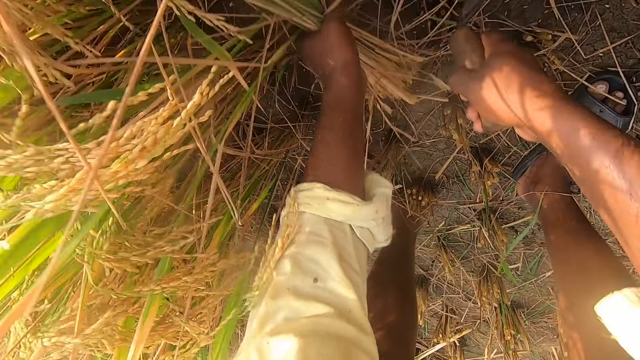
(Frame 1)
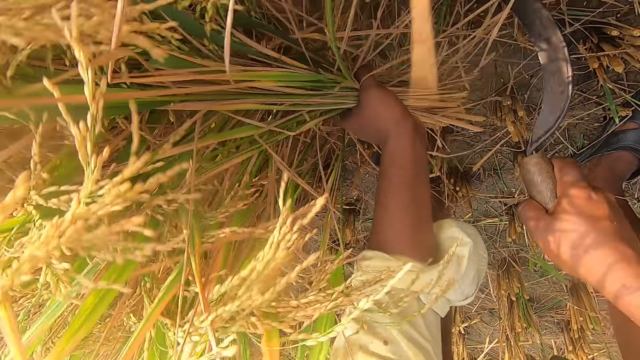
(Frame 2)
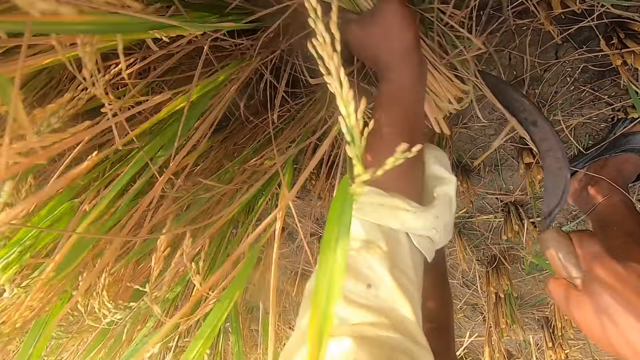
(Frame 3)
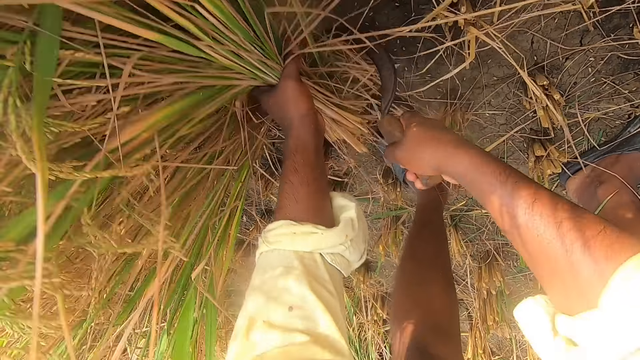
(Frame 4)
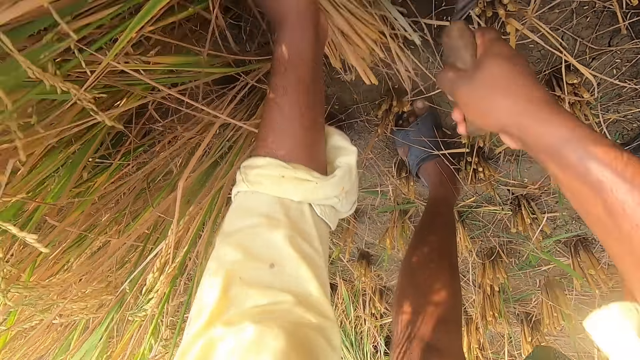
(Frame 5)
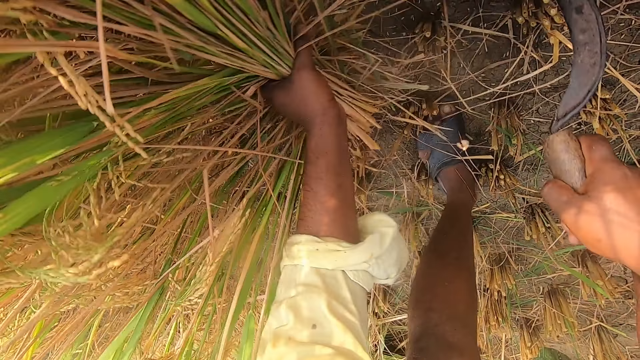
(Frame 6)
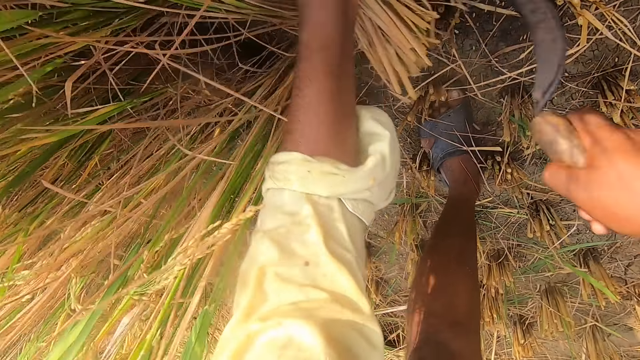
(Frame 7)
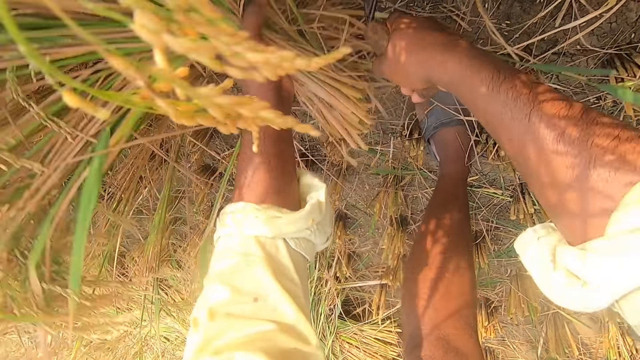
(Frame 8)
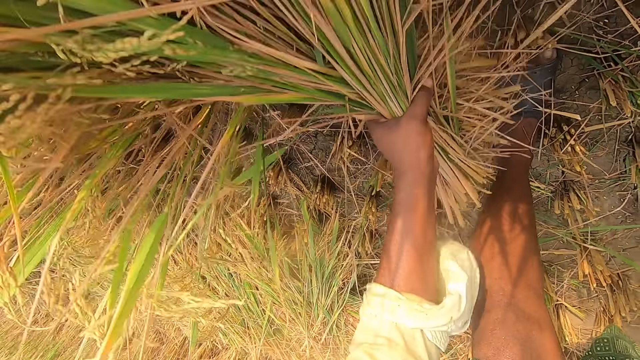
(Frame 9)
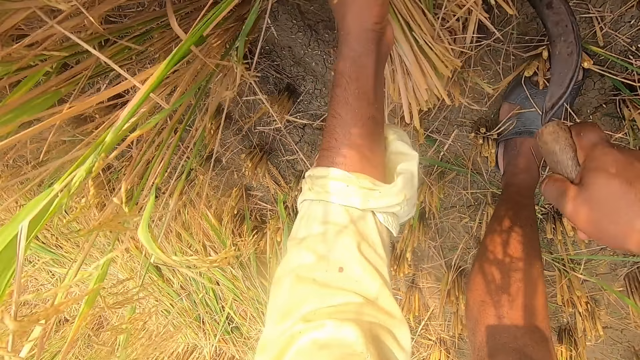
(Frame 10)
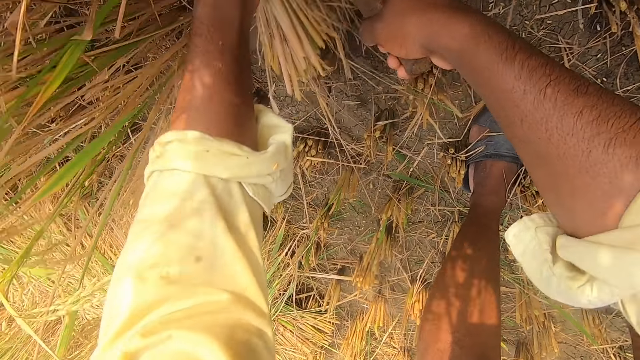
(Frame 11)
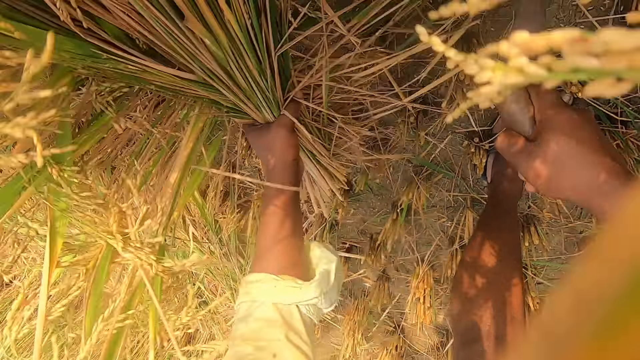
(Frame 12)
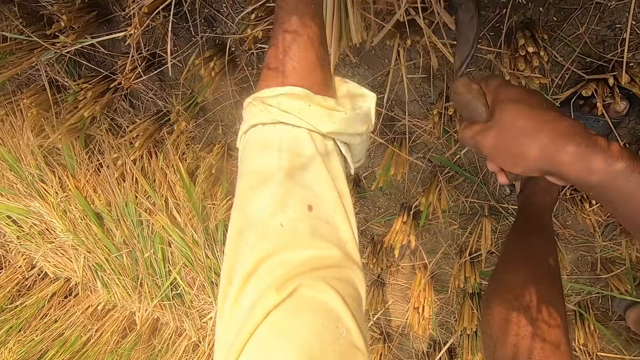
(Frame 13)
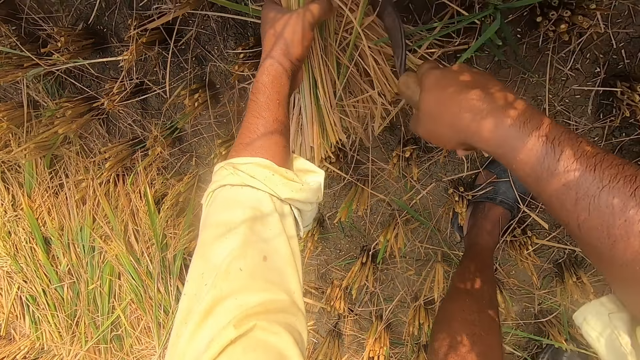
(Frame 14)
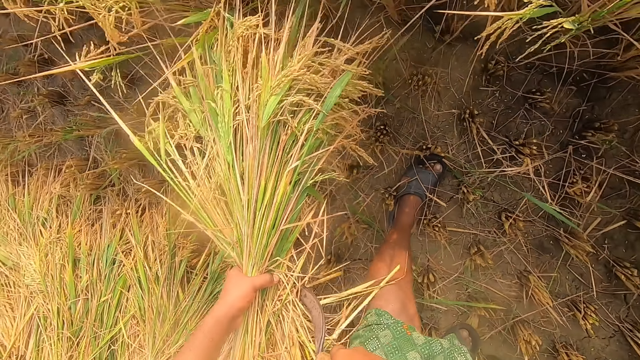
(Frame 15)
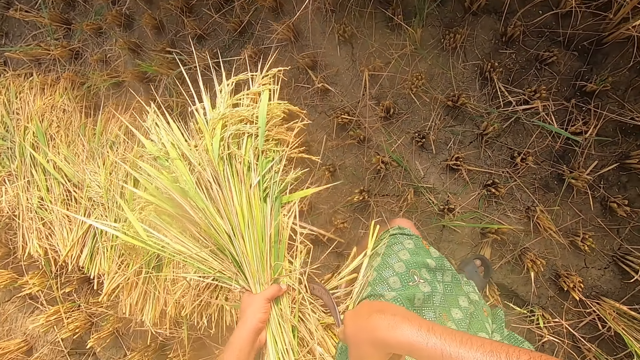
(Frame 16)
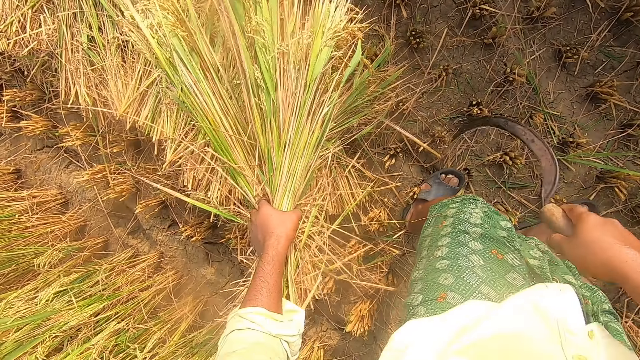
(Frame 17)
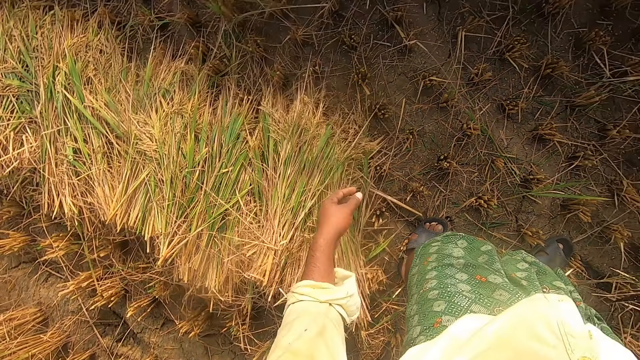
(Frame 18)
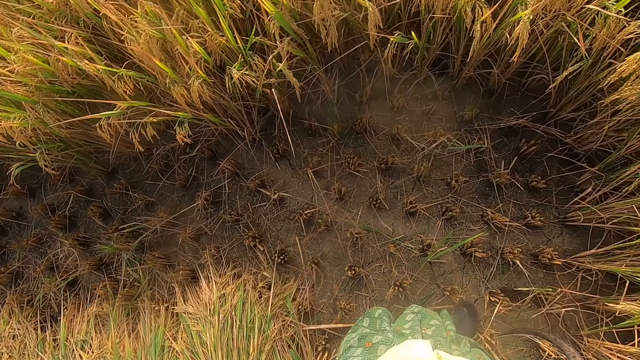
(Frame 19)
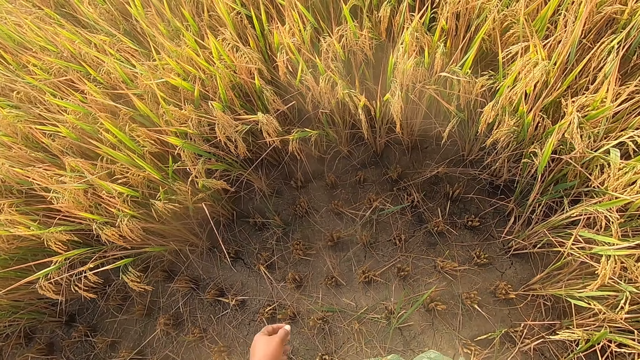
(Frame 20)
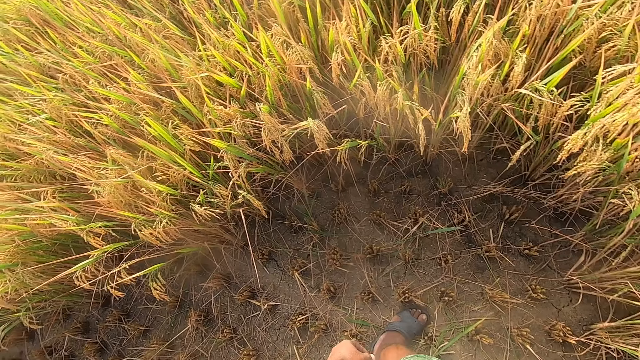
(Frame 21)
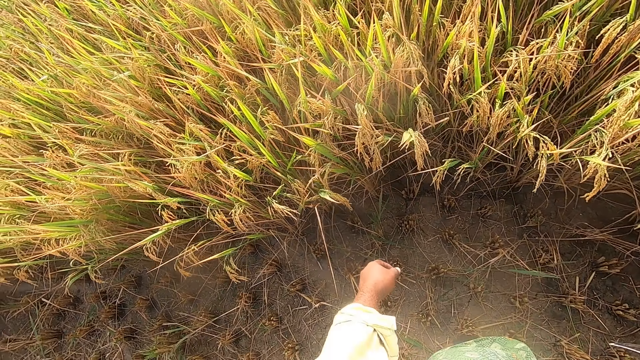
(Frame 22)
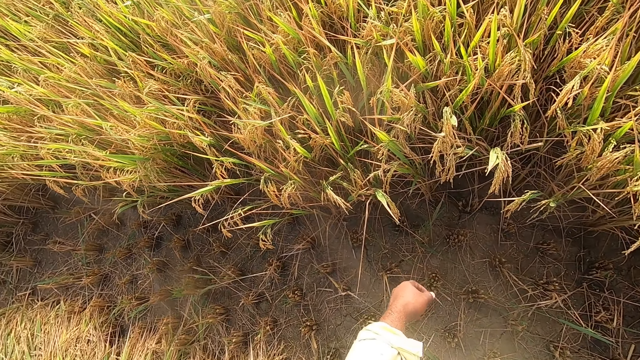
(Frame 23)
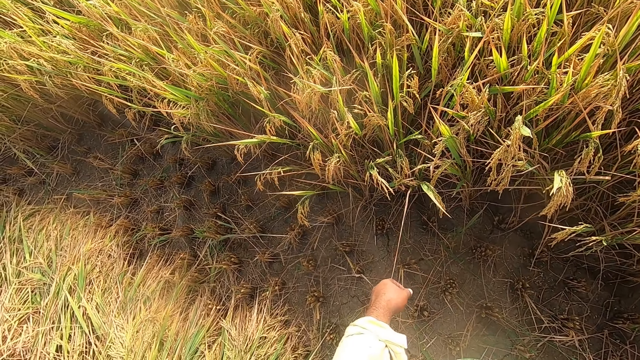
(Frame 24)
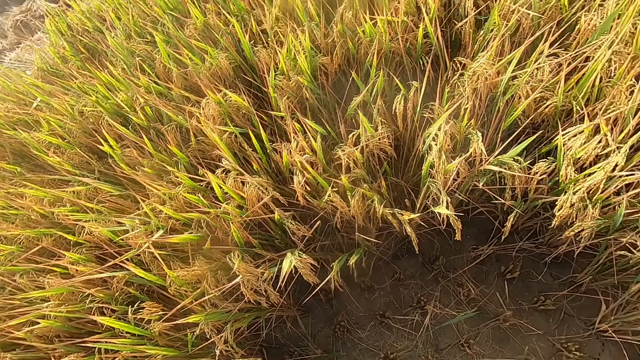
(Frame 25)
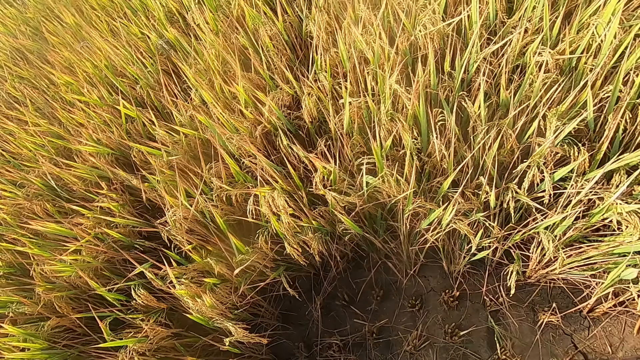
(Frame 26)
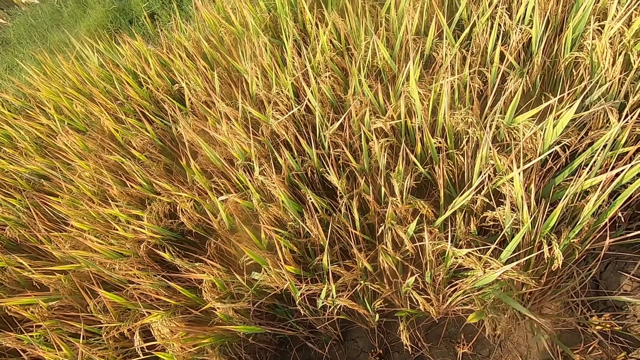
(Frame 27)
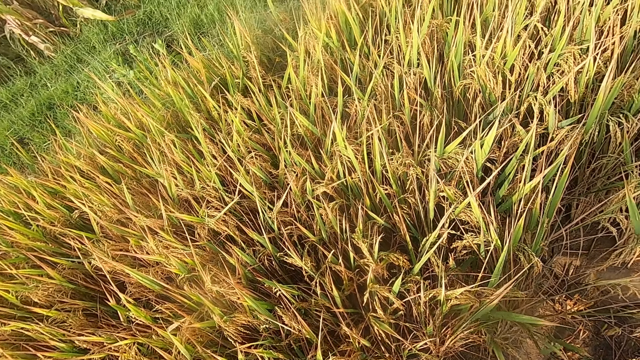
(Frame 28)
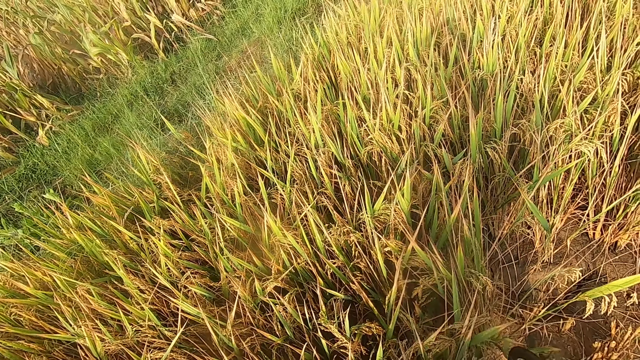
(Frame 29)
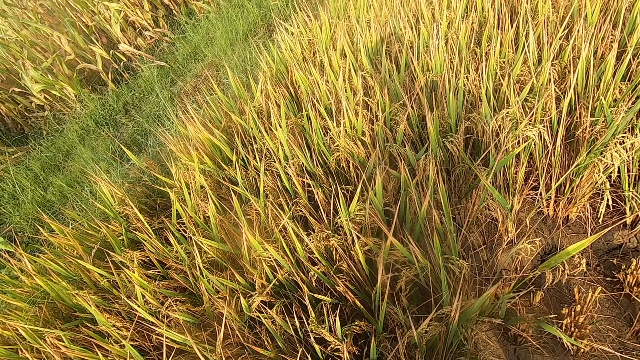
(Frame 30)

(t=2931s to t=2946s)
The camera wearer throws the bunch of grass on the ground. They look around.

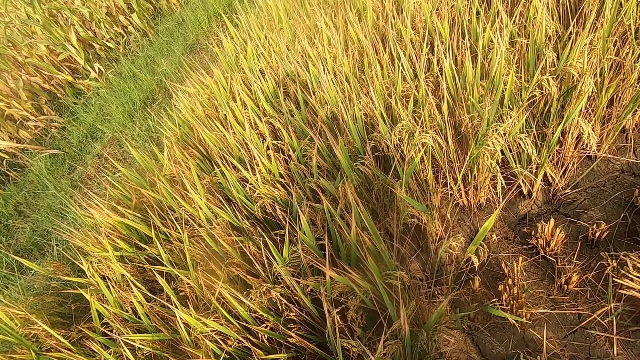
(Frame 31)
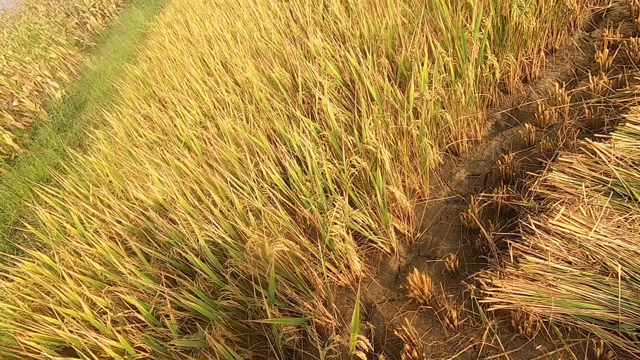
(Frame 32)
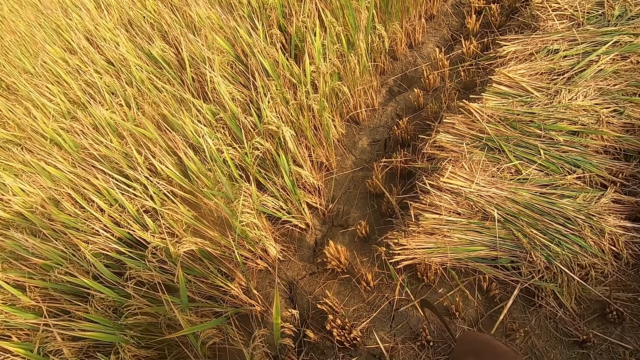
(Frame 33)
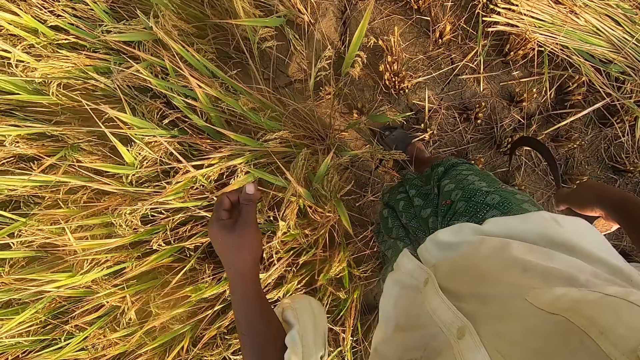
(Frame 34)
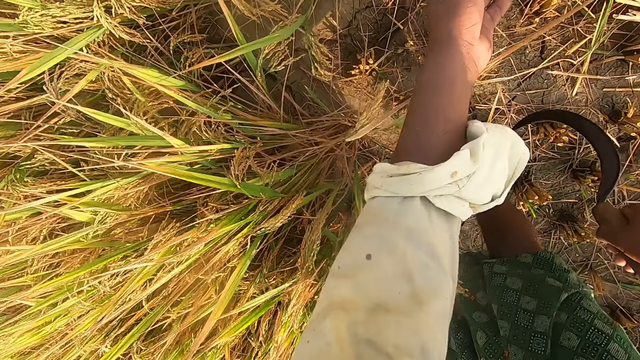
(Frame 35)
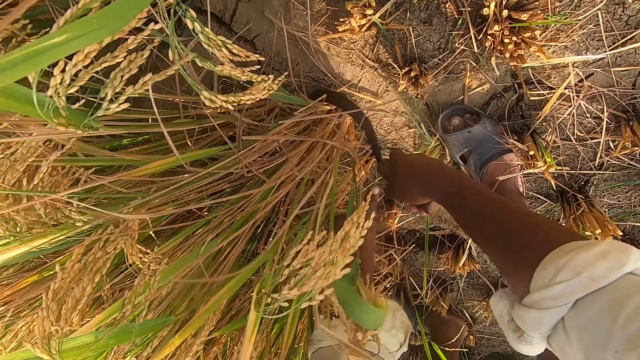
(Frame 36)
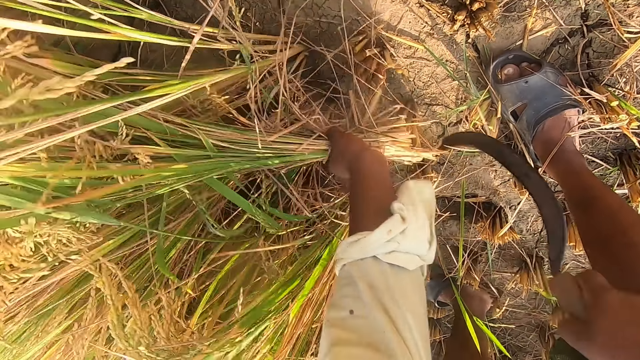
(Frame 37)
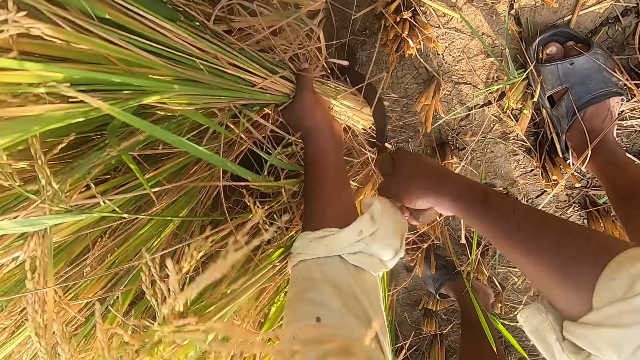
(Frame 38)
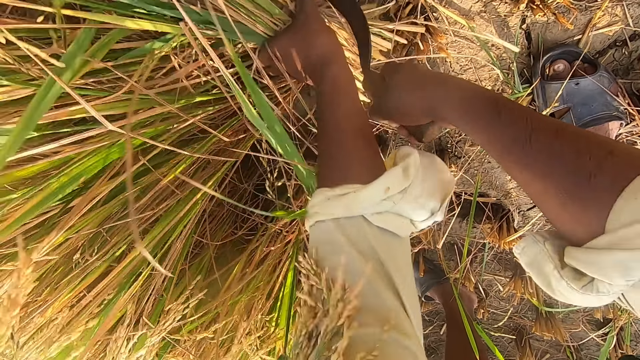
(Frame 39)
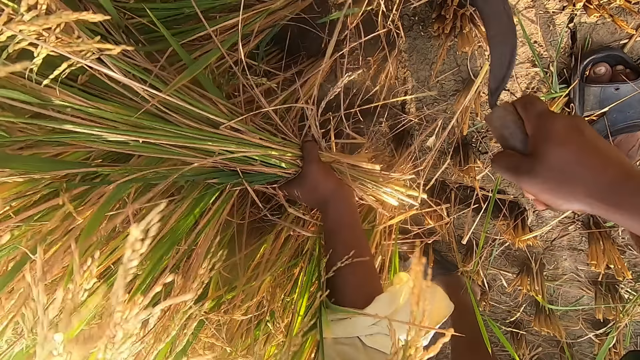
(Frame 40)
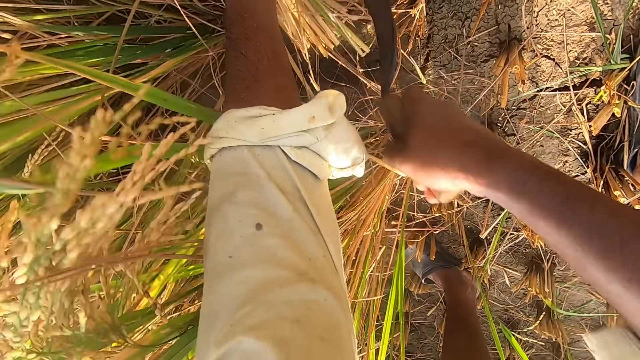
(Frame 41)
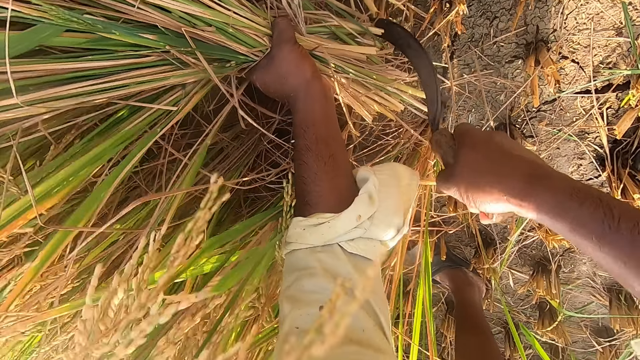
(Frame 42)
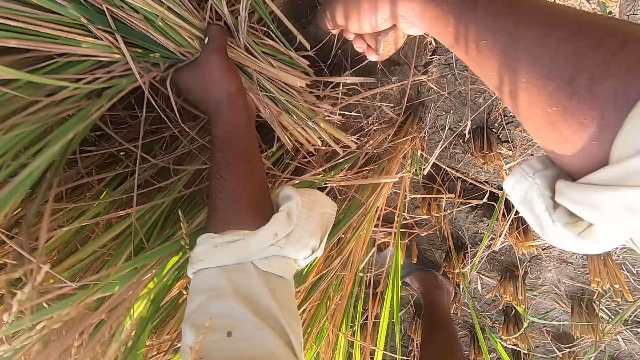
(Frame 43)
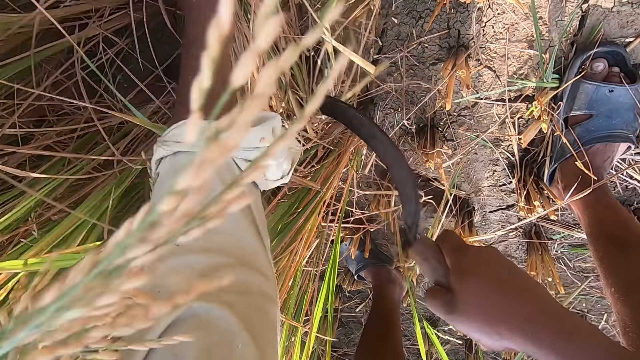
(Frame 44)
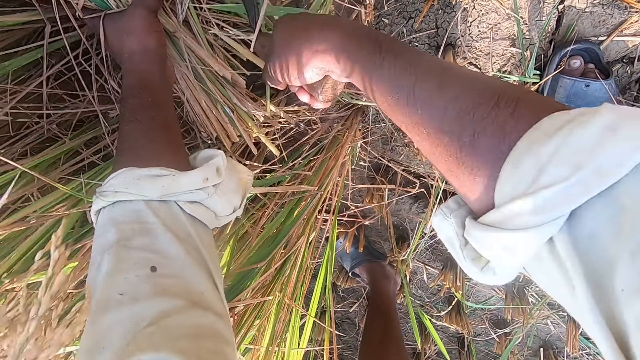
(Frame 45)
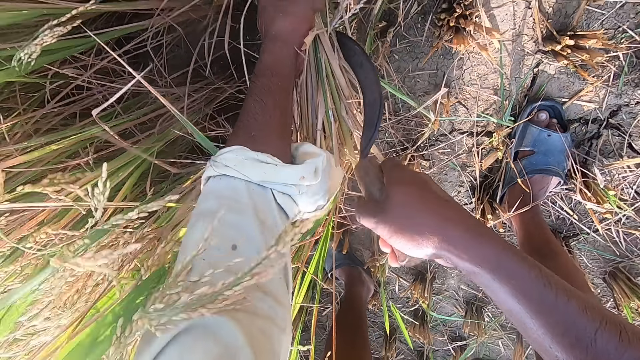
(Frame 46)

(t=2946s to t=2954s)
The camera wearer cuts napier grass with a hand sickle tool.
